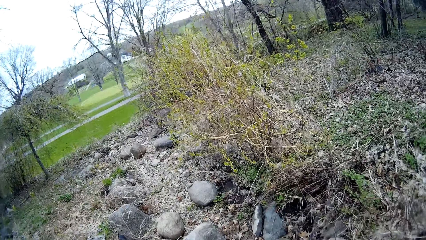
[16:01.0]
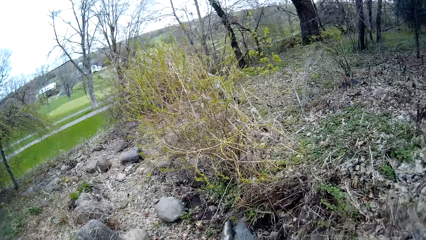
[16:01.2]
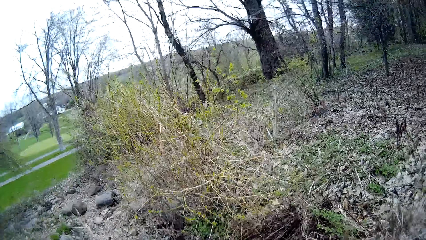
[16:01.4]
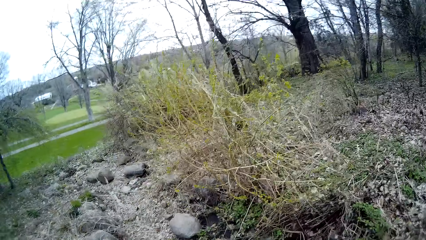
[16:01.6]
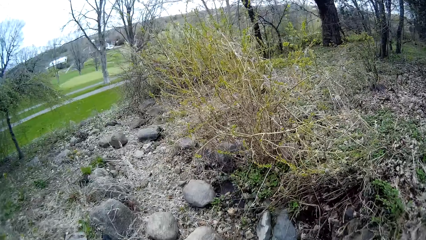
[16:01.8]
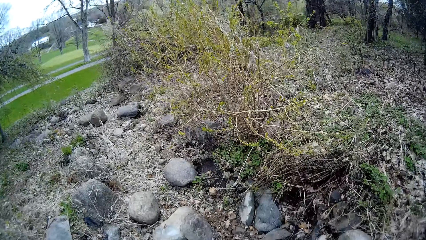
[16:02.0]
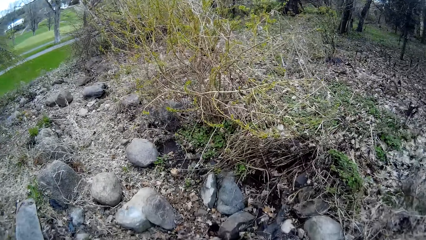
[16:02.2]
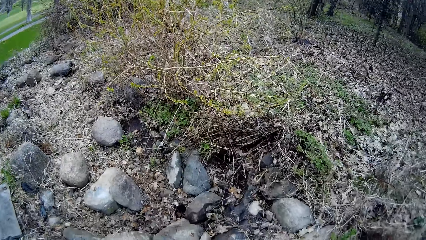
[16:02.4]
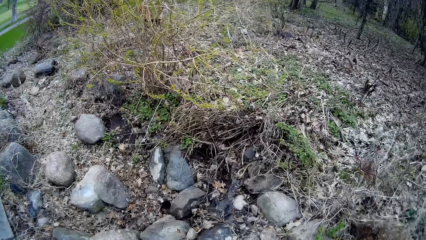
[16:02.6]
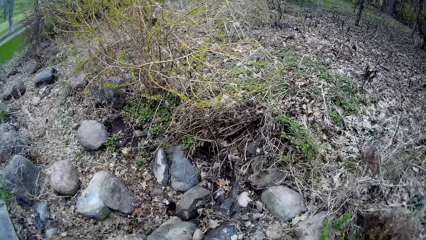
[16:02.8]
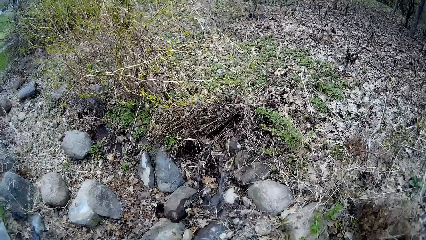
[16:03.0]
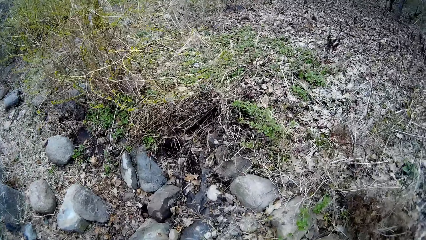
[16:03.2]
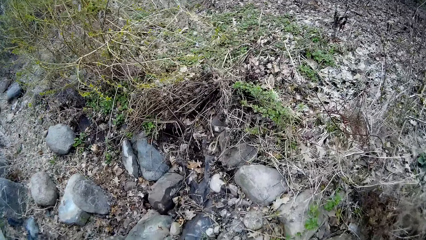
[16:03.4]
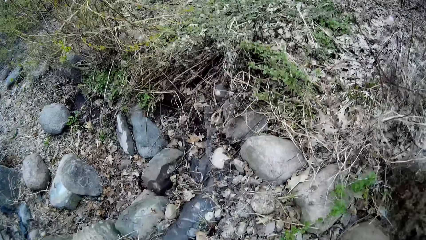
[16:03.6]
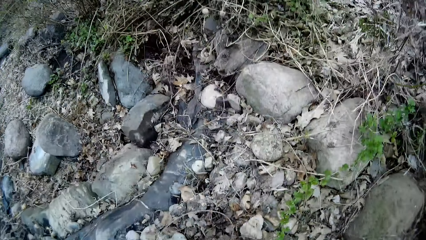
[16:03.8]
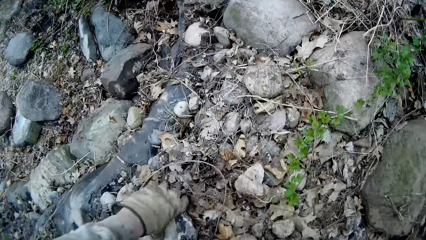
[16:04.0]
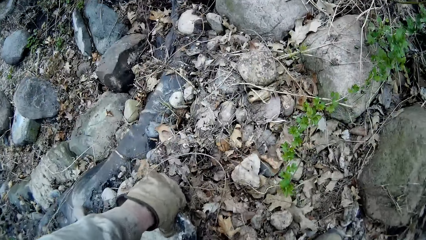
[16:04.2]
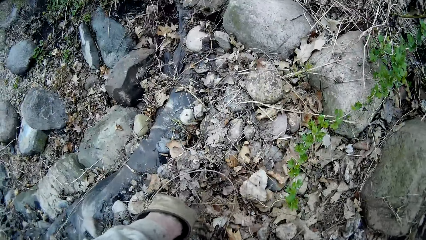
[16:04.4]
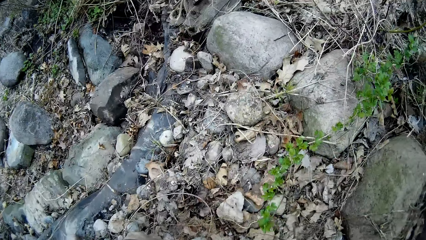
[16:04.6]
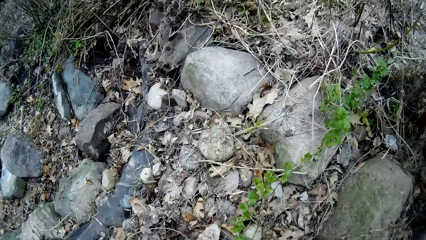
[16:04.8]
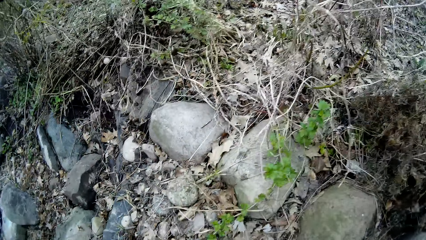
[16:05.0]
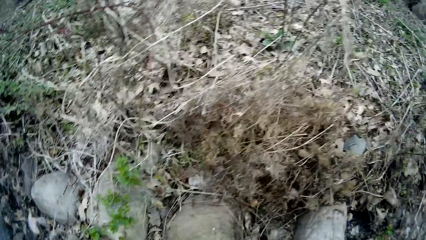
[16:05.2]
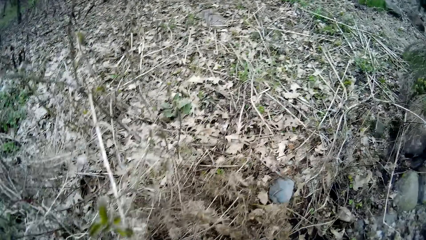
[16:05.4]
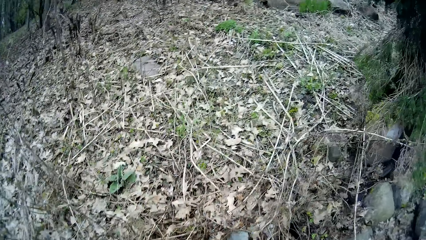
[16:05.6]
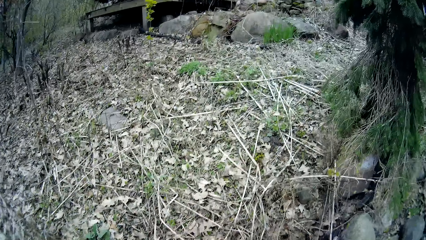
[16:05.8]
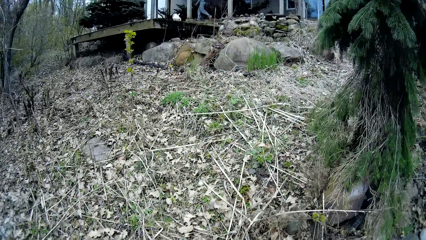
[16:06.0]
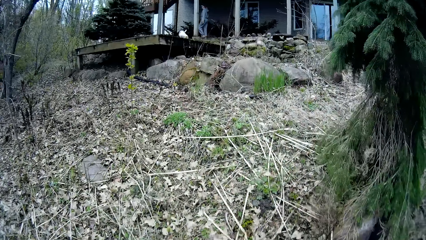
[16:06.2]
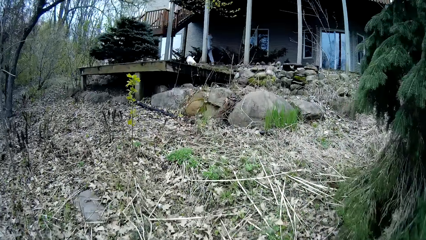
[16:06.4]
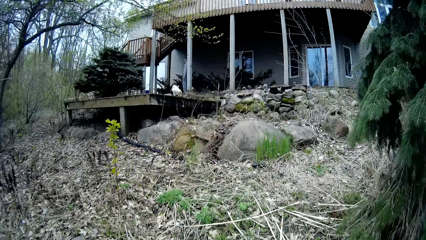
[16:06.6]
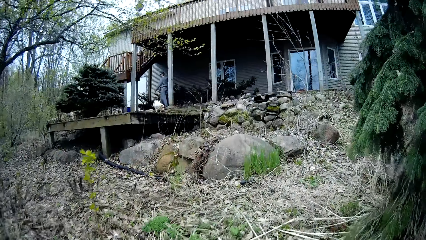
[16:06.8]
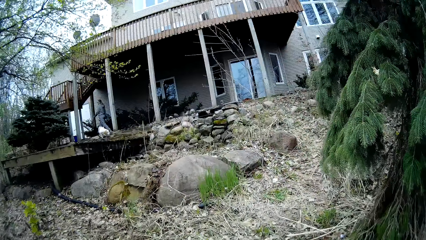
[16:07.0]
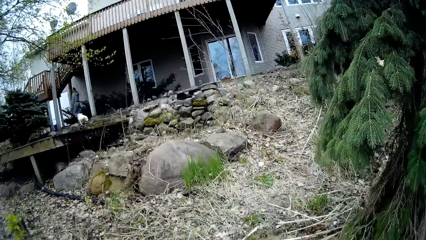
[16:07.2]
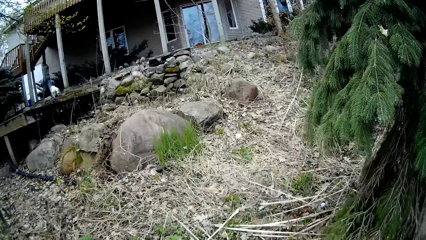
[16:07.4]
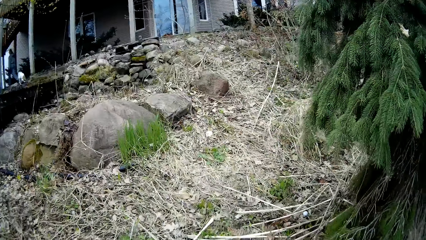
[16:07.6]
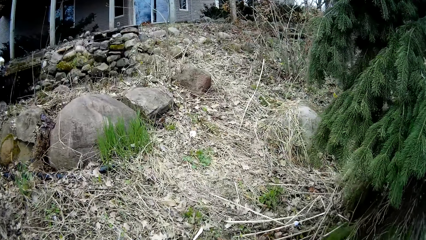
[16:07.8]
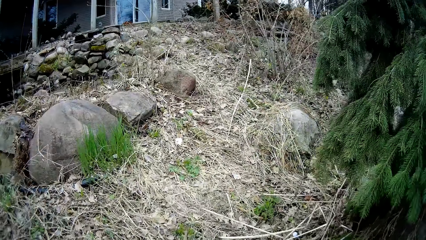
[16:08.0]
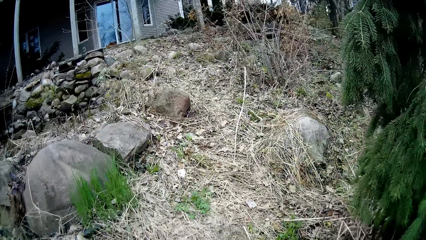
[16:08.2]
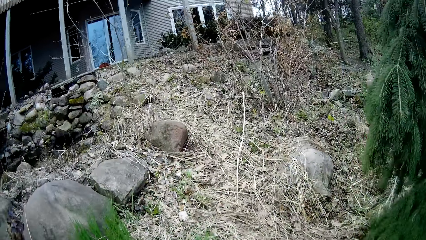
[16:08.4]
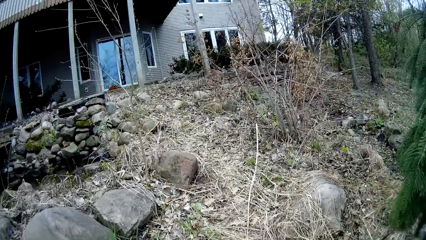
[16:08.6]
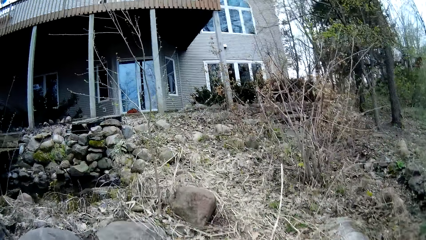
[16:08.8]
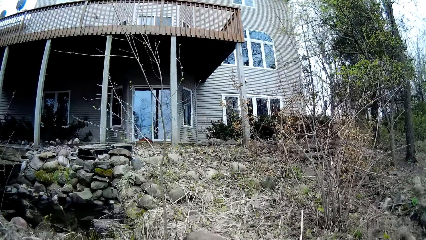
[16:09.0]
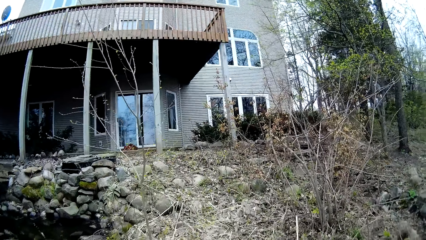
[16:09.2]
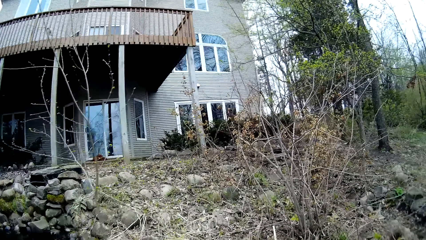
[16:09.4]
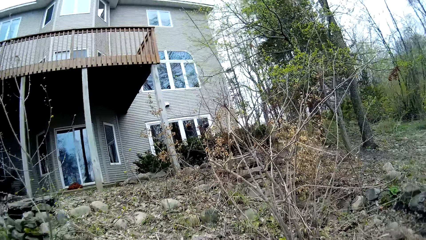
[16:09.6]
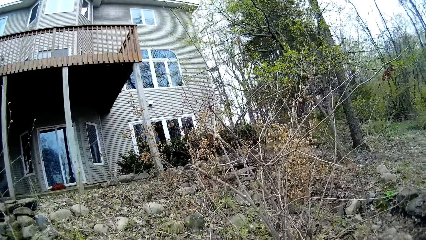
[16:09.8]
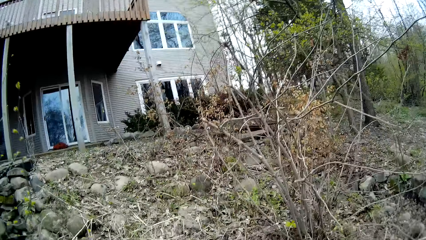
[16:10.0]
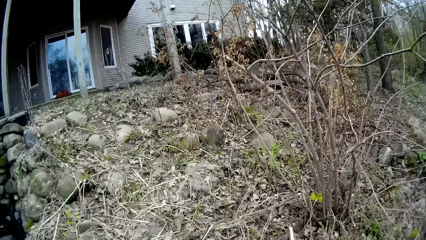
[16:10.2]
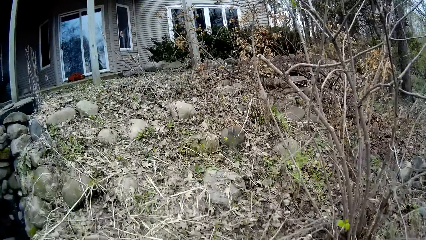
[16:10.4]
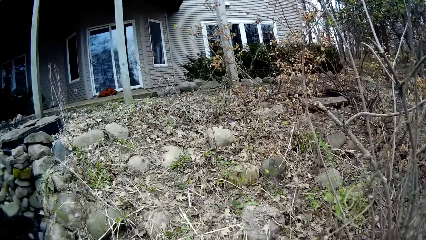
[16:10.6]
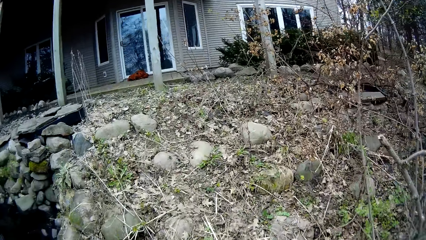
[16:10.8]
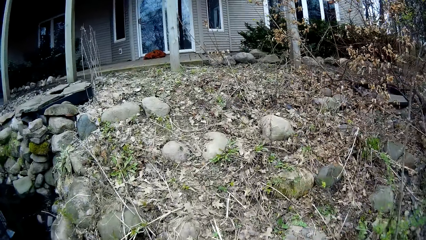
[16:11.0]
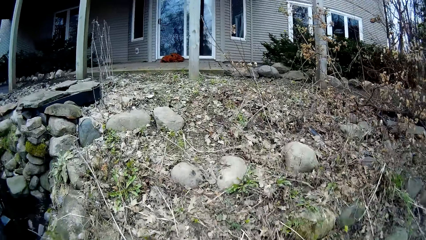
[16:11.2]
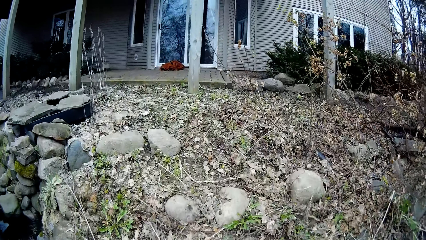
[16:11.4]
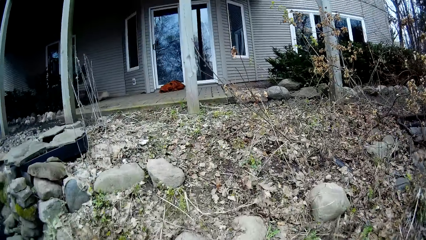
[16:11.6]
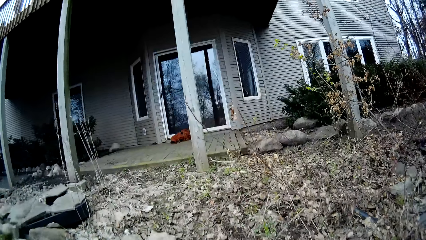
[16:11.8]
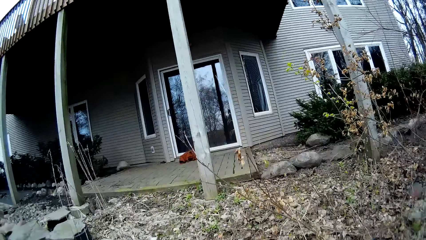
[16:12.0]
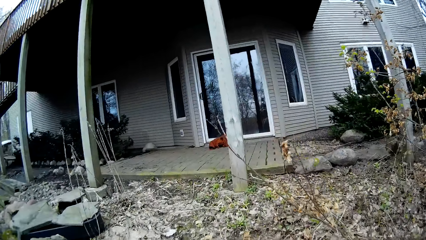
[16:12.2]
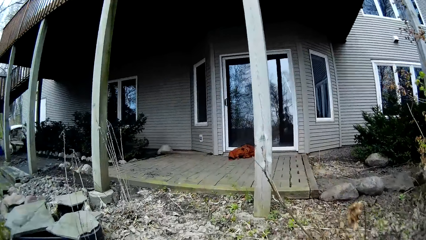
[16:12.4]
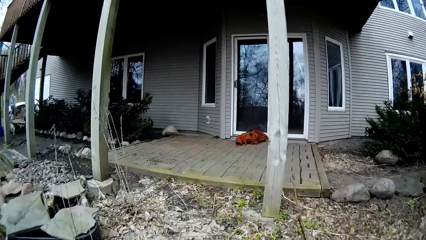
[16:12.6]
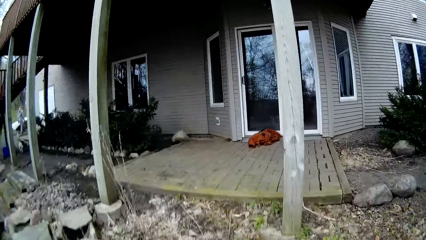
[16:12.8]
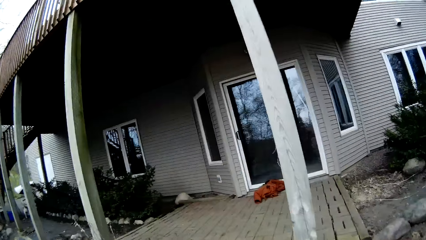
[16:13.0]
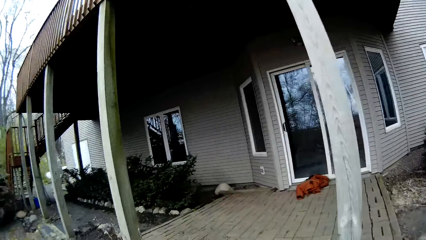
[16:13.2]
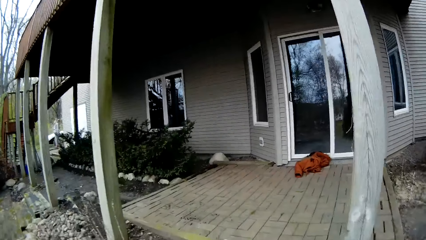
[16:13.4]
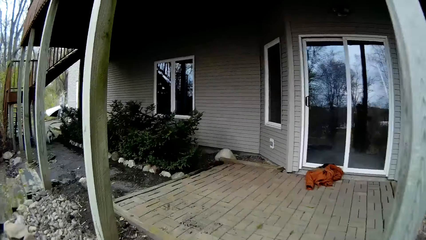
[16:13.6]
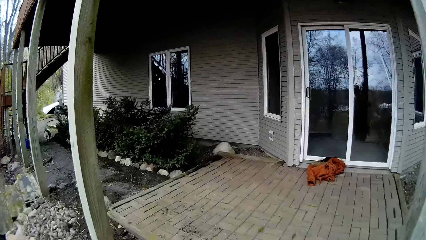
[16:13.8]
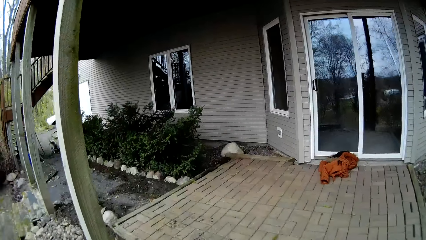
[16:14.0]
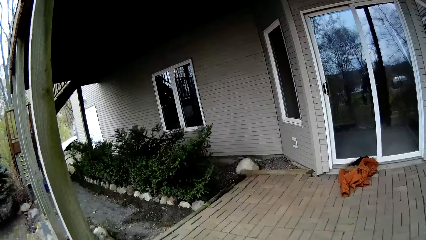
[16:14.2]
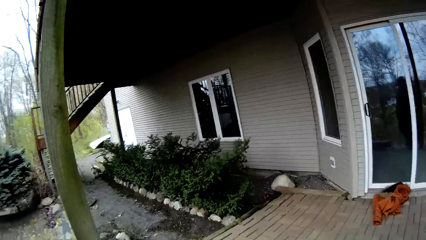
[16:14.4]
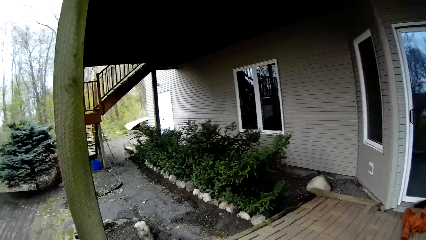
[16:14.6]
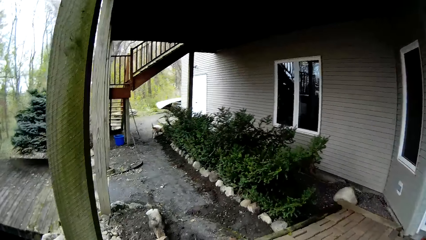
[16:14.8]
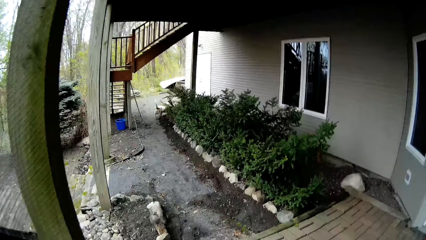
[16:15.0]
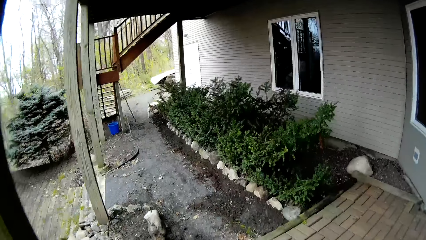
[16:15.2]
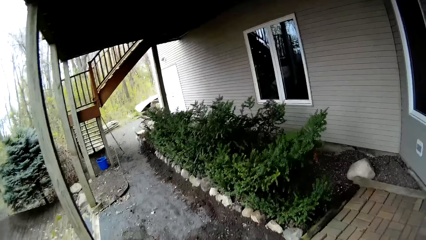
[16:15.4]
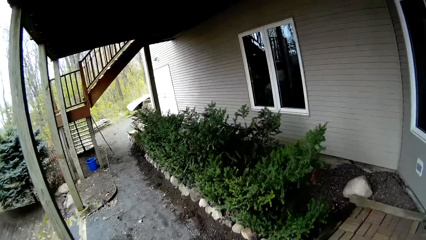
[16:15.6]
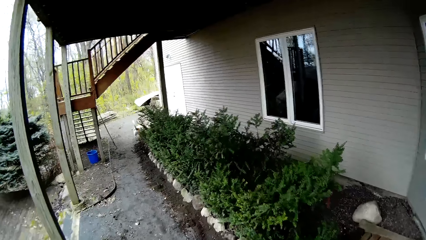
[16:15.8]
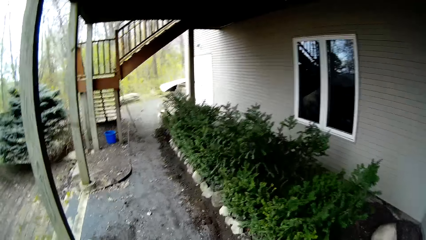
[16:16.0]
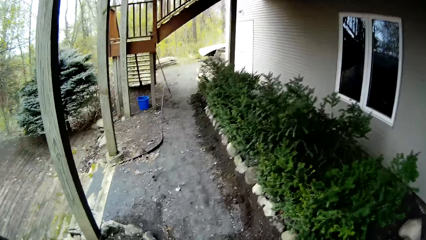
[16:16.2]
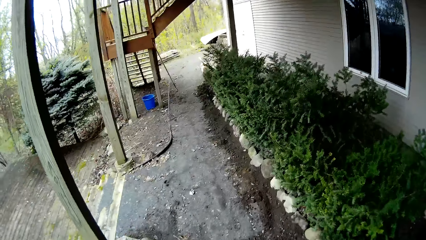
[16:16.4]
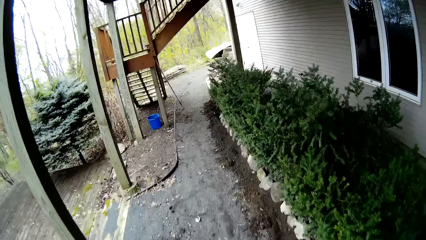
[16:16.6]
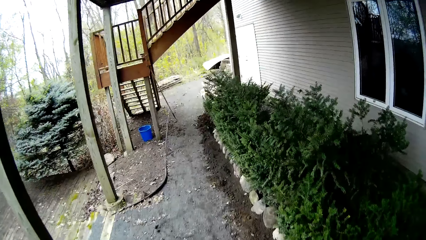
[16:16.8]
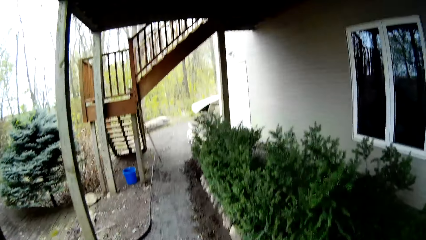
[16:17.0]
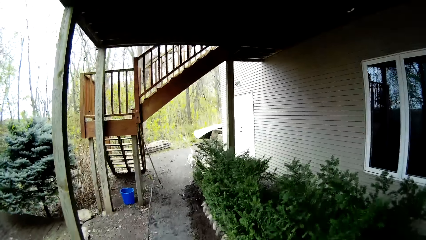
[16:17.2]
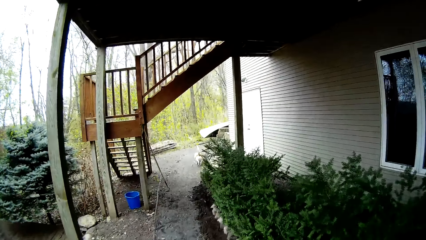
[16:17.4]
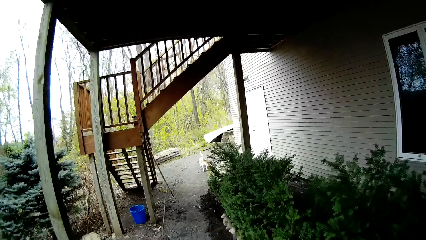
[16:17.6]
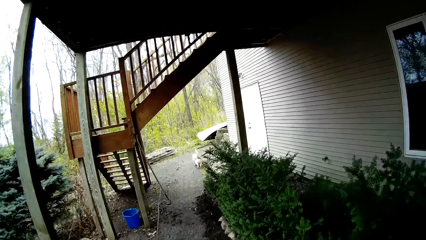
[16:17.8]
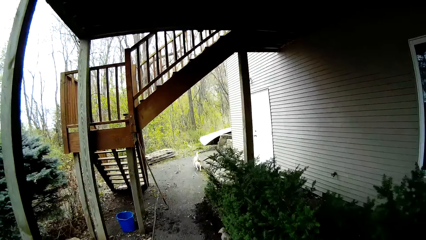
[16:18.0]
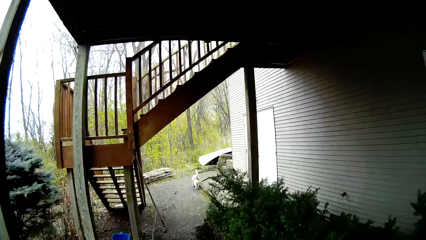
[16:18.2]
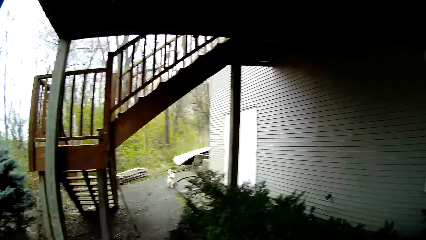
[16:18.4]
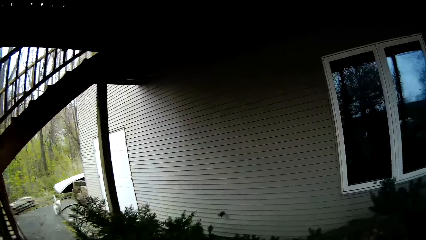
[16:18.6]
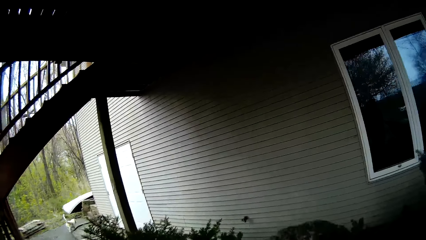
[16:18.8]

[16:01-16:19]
The camera wearer walks in the compound. He picks a rock or stone from the floor with his left hand. He walks towards the small garden. He walks towards the house. He walks to the flower garden.
